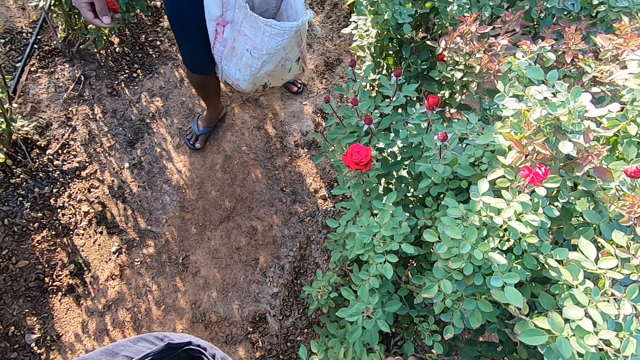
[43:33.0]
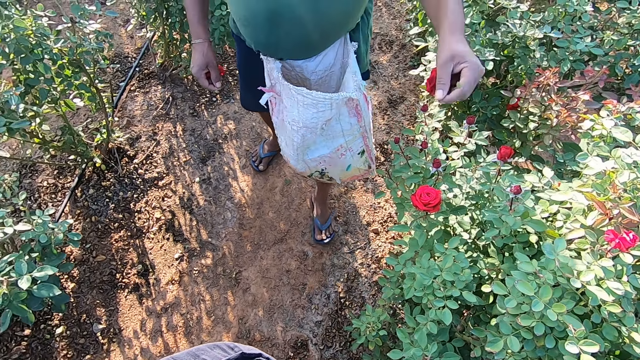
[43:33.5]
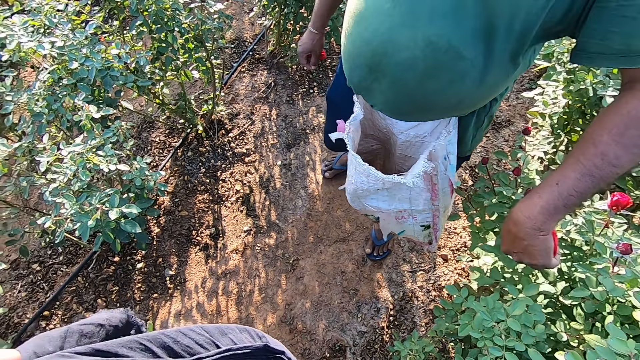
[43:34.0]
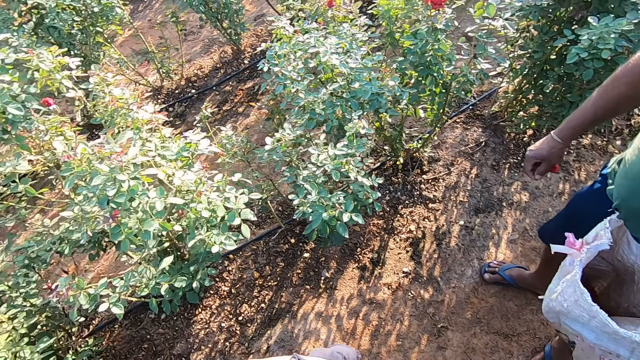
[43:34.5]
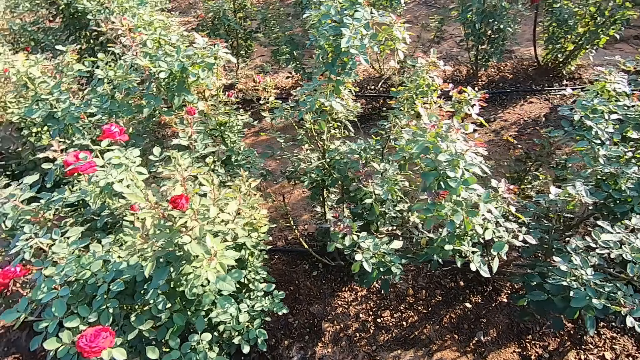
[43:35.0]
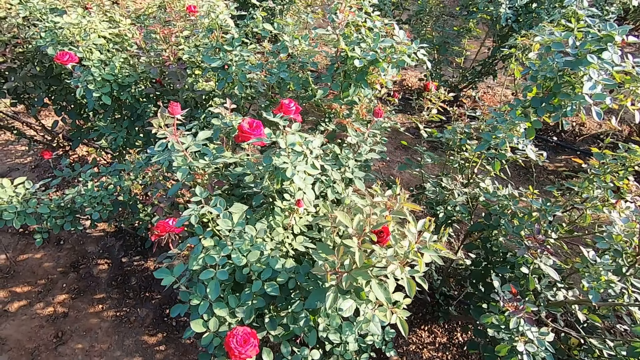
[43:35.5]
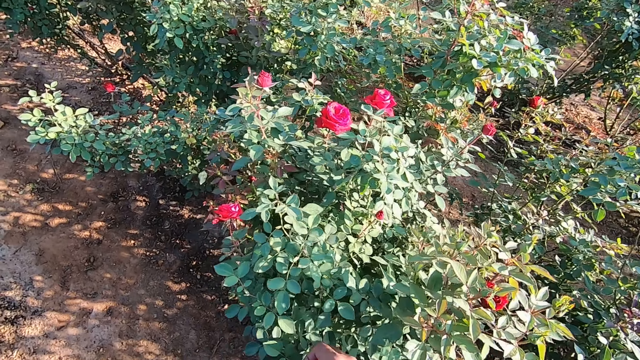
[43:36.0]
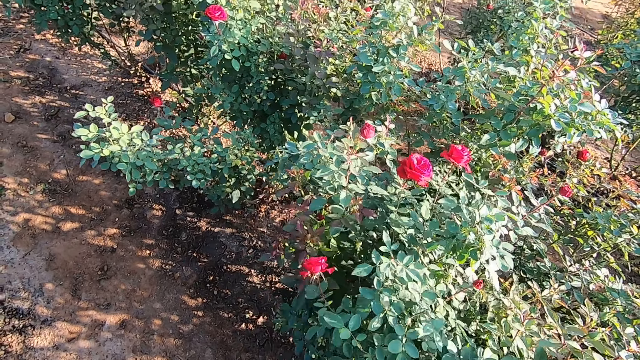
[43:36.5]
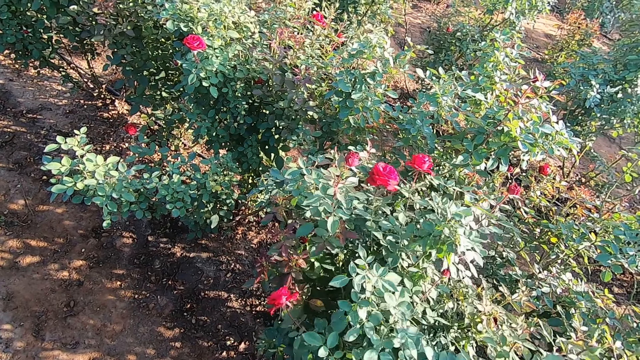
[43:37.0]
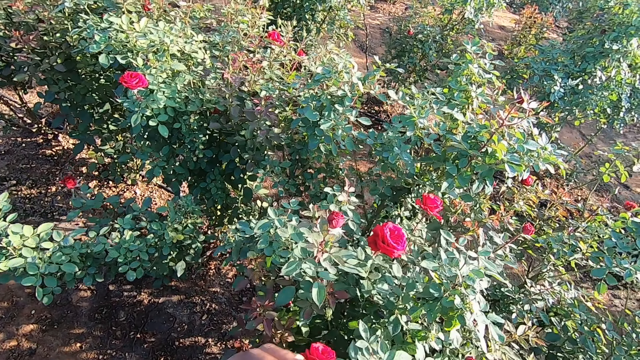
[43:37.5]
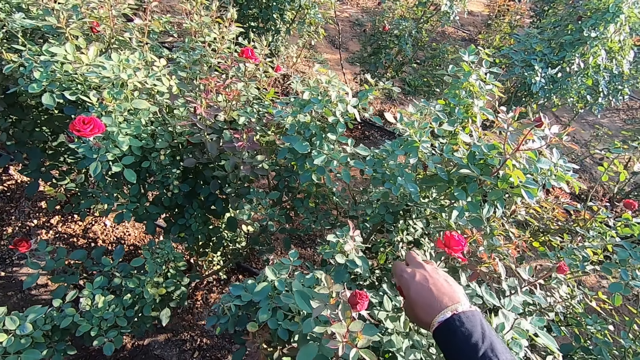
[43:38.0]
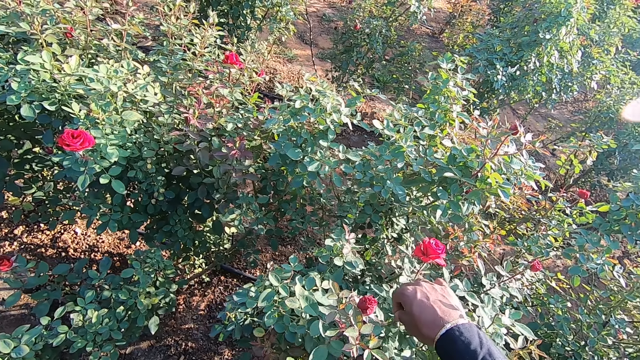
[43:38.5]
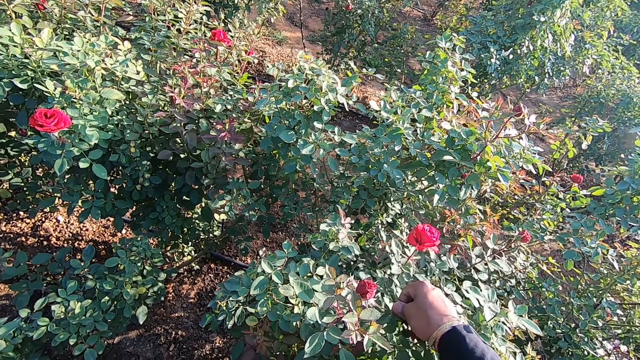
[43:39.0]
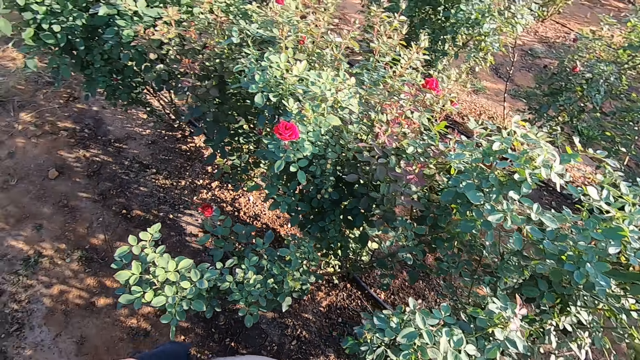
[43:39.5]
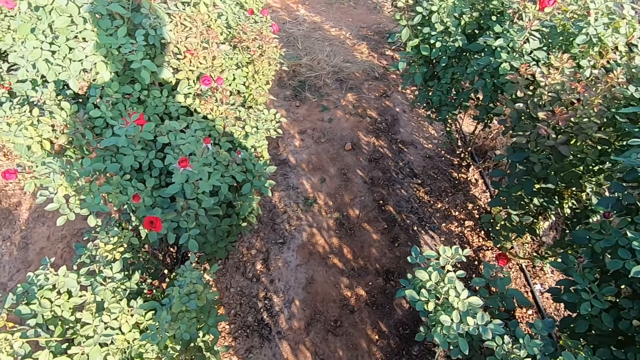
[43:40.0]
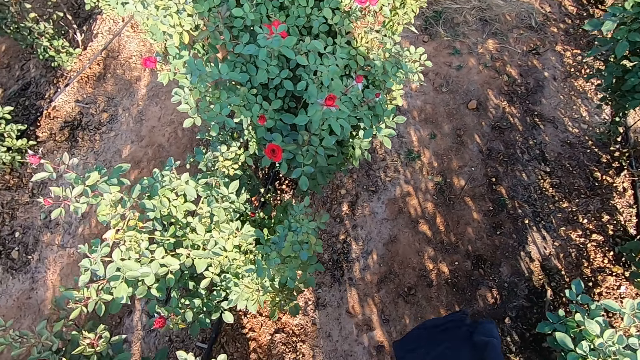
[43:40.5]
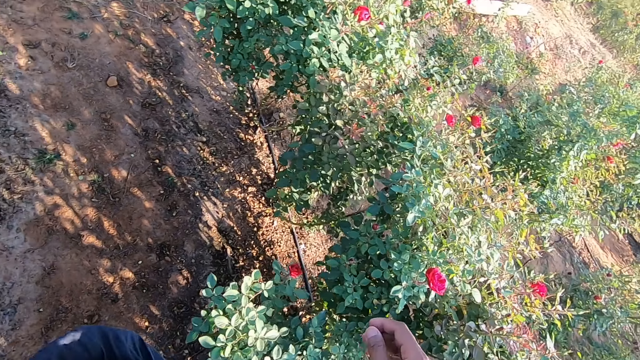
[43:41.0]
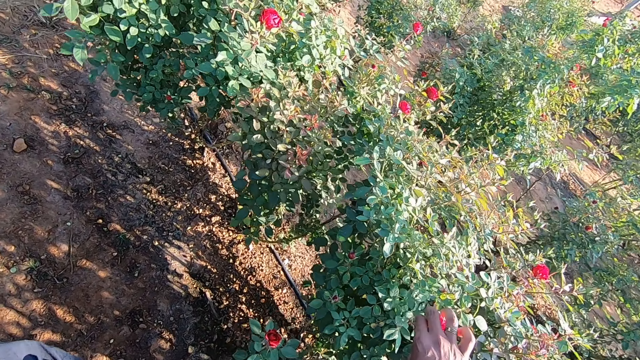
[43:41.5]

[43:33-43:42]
A man walks towards the bush. The man holds a rose flower on the plantation with his left hand. The man plucks the flower. The camera wearer moves towards another bush. He plucks a rose flower from the plantation with his right hand. He talks to the man. He plucks a rose flower from the plantation with his right hand. He drops the rose flower in the fabric with his right hand. He looks around. He touches a rose flower from the plantation with his right hand.

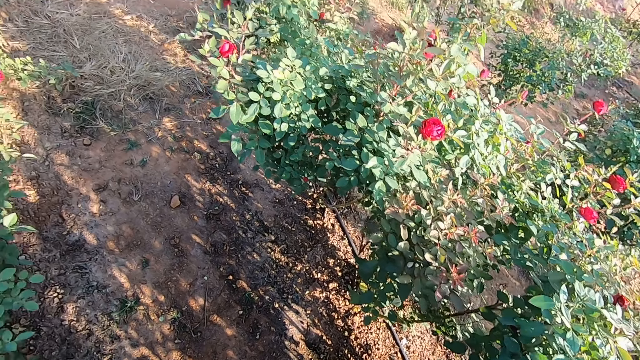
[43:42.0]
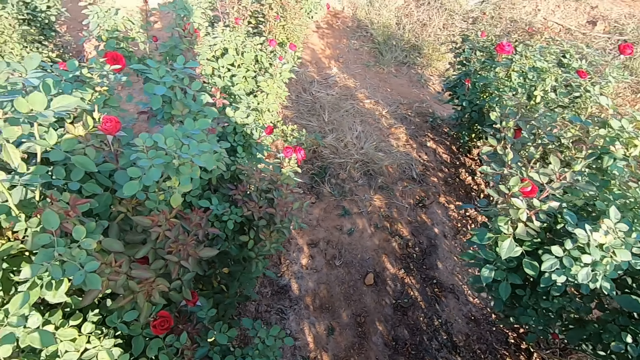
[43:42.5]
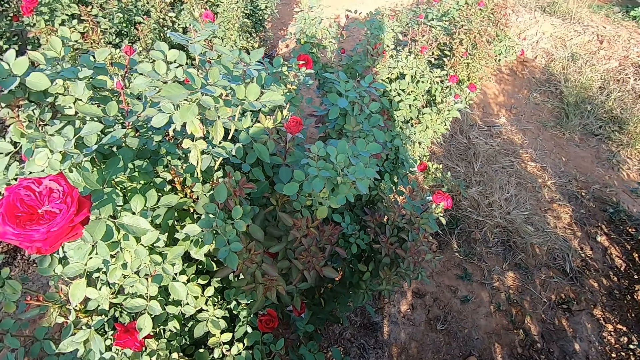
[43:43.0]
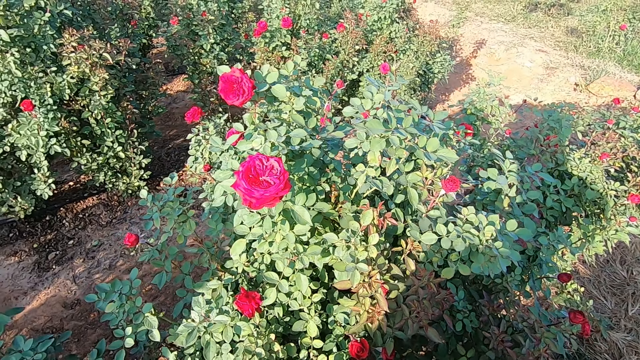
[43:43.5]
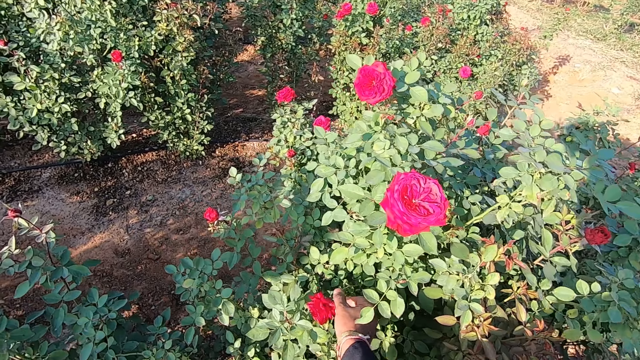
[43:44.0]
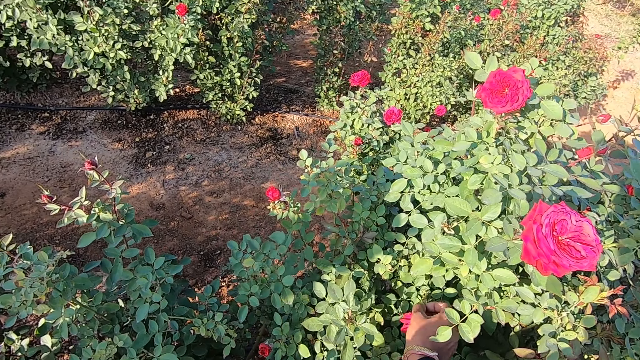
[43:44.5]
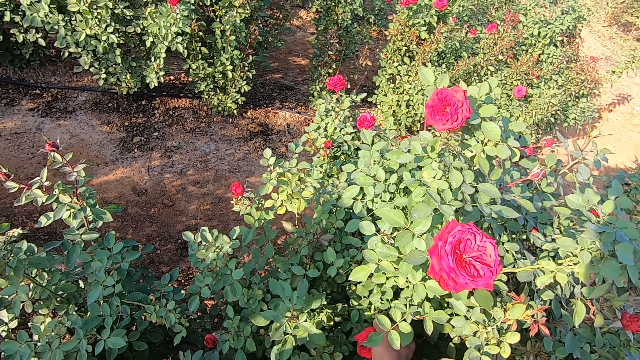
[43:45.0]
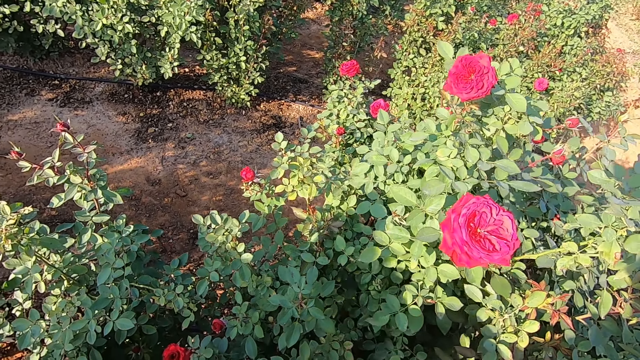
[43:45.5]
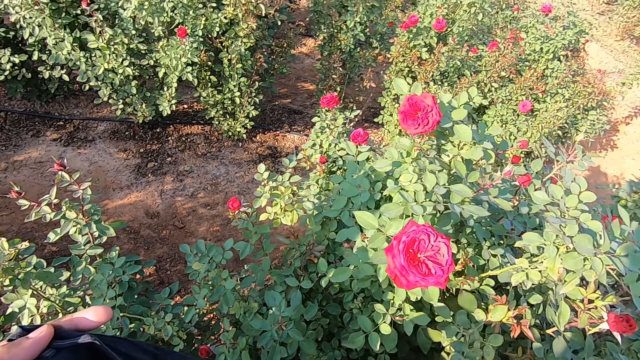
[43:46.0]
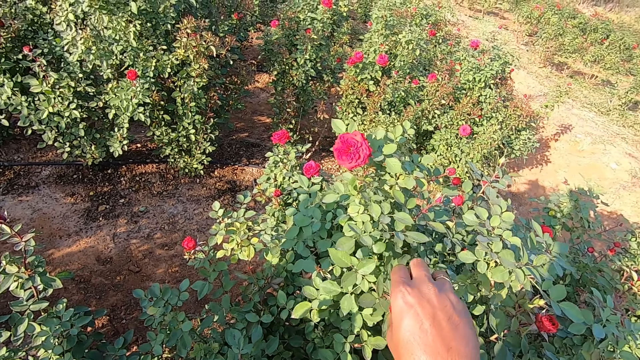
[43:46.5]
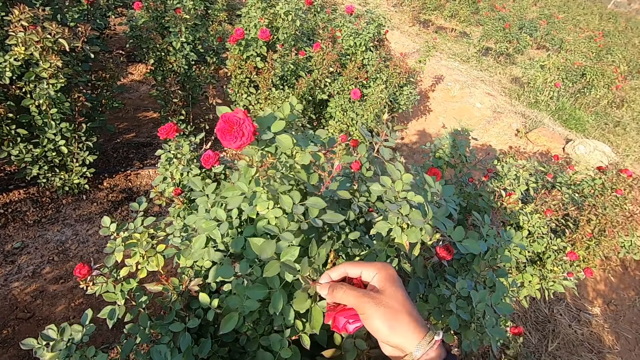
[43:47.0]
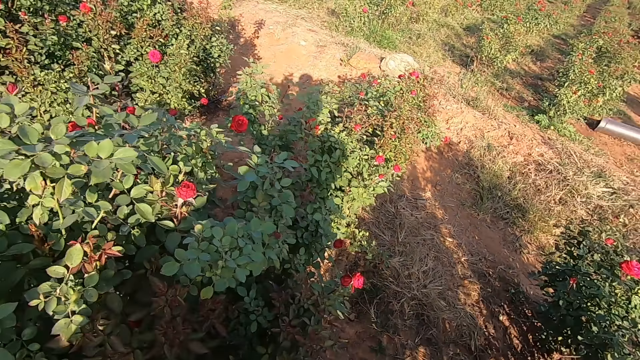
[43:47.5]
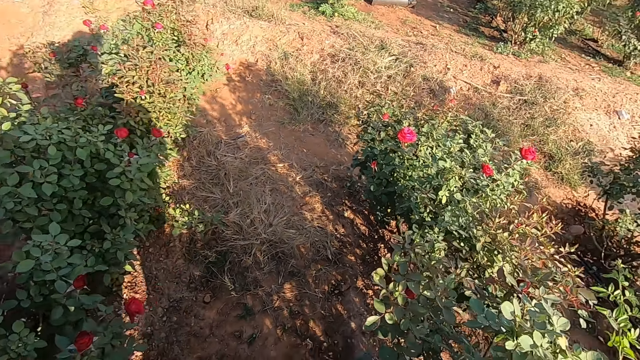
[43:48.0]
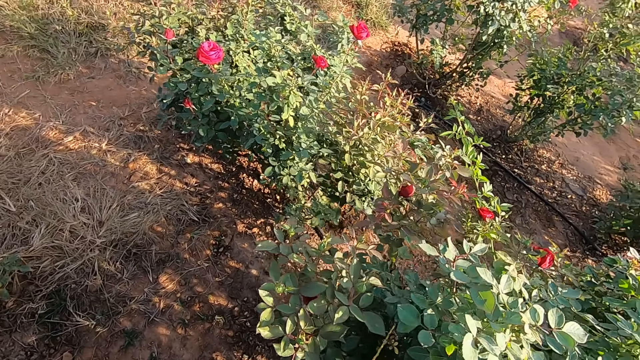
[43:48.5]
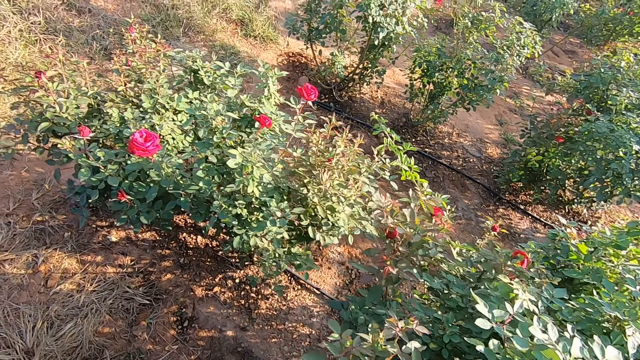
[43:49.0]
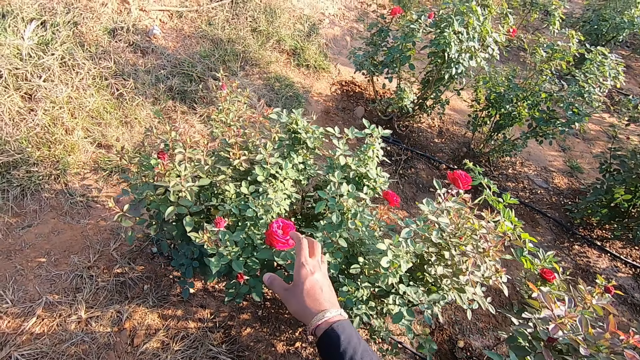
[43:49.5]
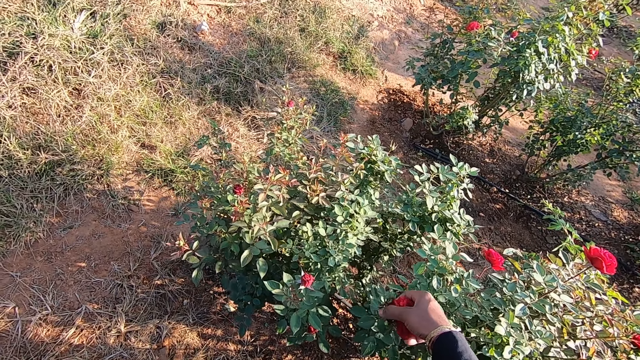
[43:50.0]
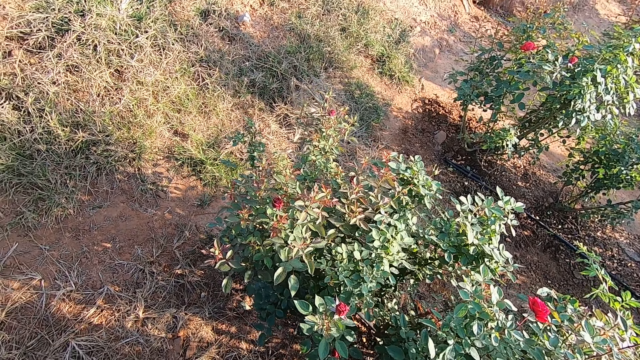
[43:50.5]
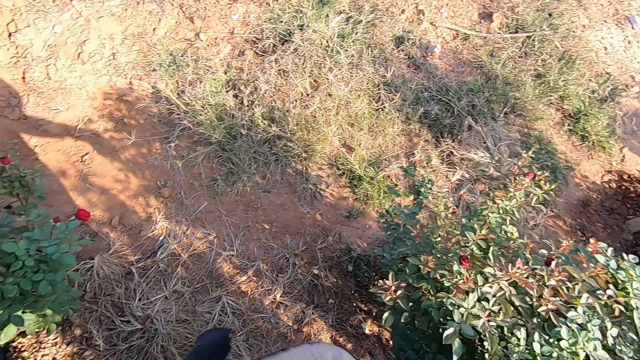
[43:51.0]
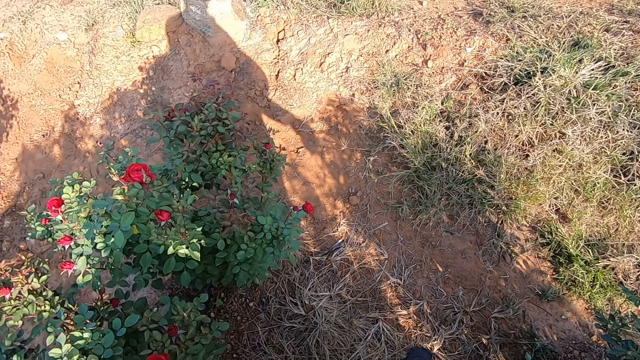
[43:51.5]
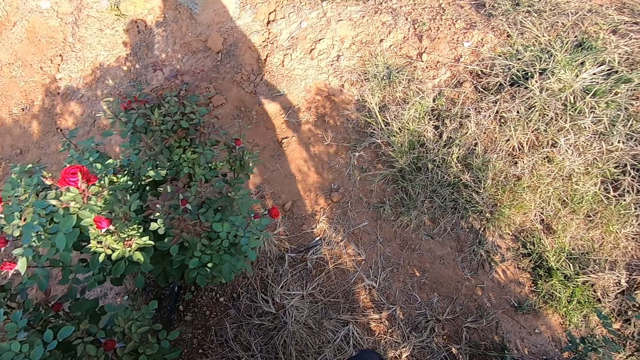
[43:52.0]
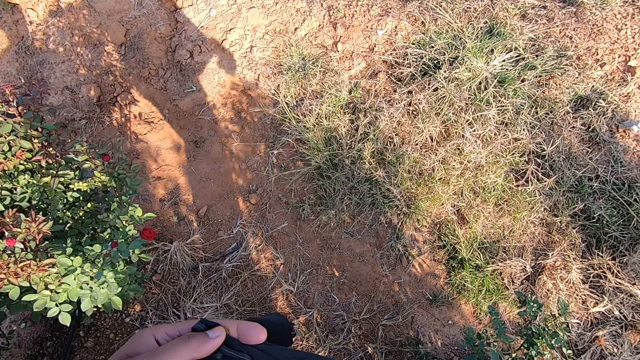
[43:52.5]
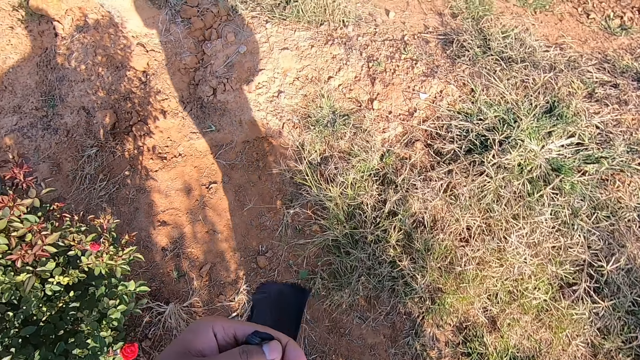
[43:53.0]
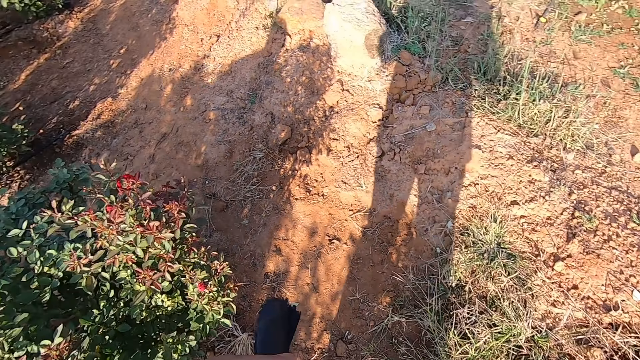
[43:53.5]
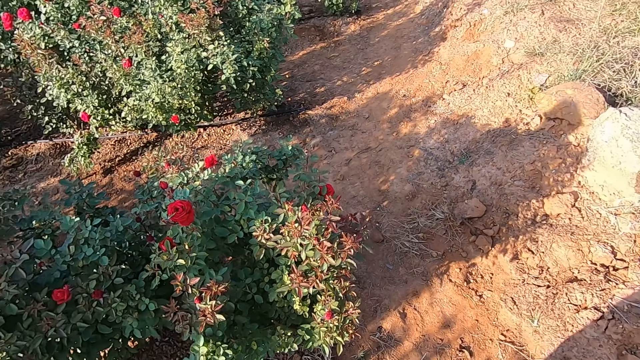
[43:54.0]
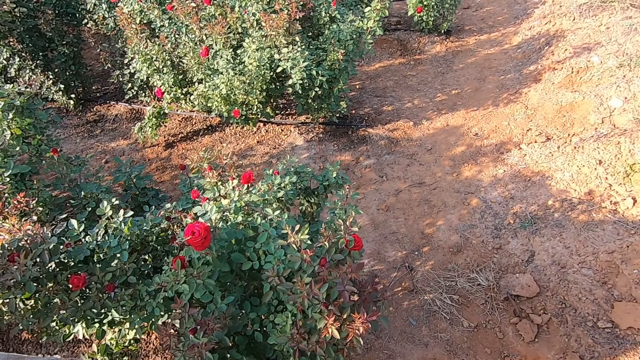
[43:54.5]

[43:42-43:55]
The camera wearer plucks the flower and moves towards another bush. A man talks to the camera wearer. The camera wearer talks to the man. He plucks a rose flower from the plantation with his right hand. He drops the rose flower in the fabric with his right hand. He plucks a rose flower from the plantation with his right hand. He talks to the man and moves towards another bush. He pulls a rose flower from the plantation with his right hand. He talks to the man and moves towards another bush. He places the flower in the scarf, moves towards another bush, and talks to the man.
